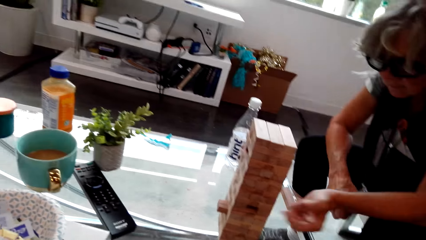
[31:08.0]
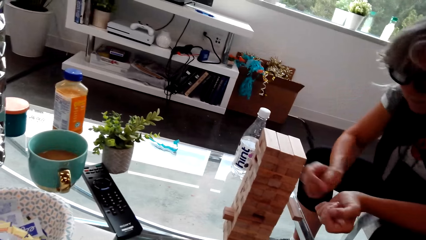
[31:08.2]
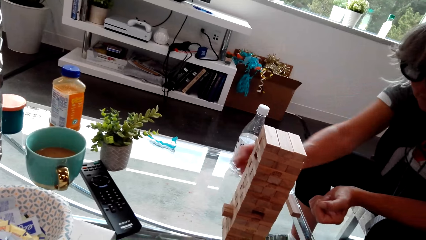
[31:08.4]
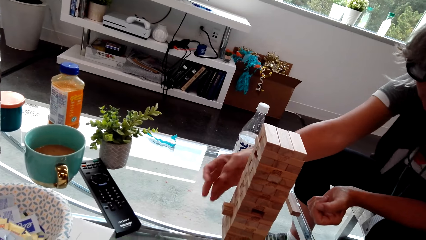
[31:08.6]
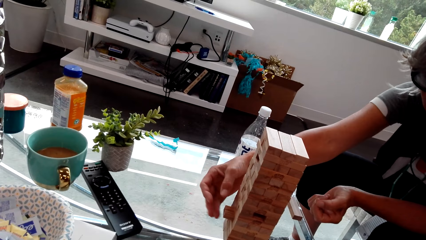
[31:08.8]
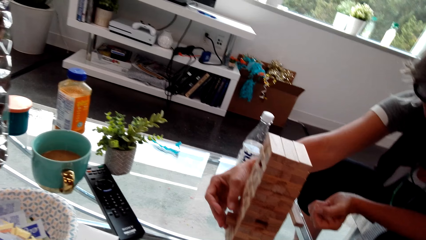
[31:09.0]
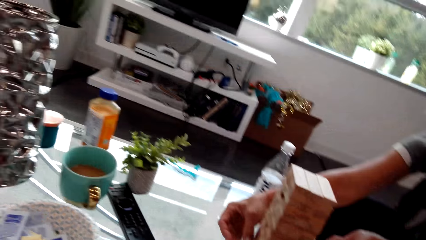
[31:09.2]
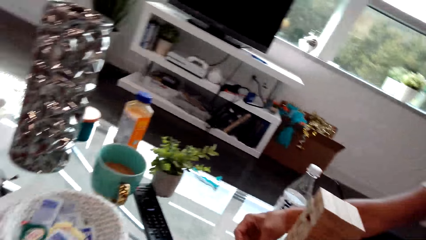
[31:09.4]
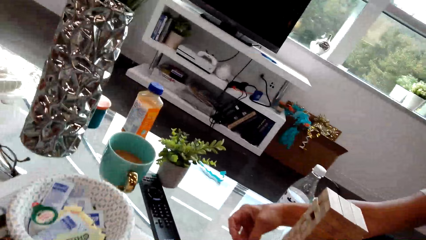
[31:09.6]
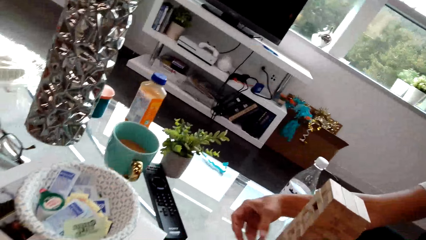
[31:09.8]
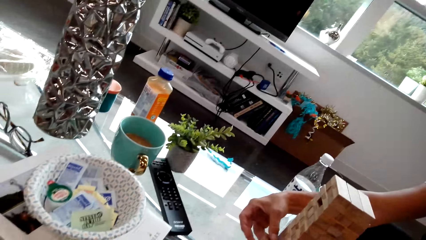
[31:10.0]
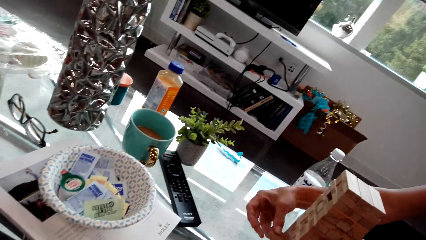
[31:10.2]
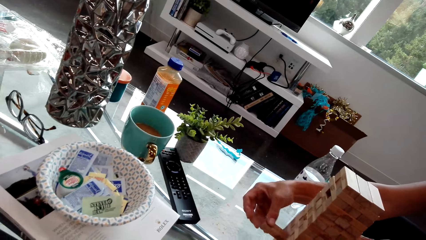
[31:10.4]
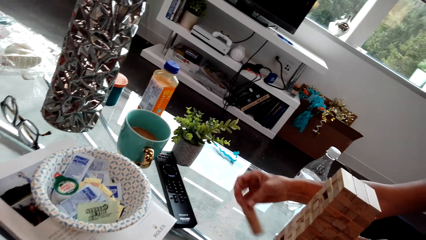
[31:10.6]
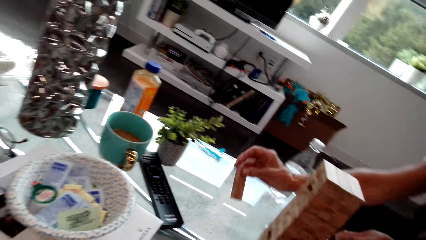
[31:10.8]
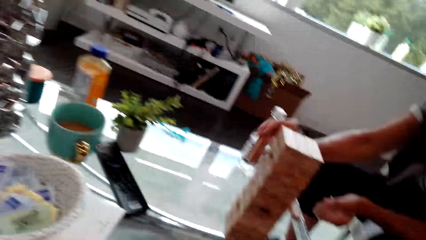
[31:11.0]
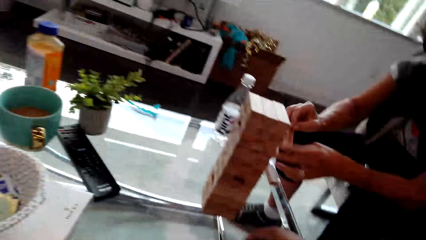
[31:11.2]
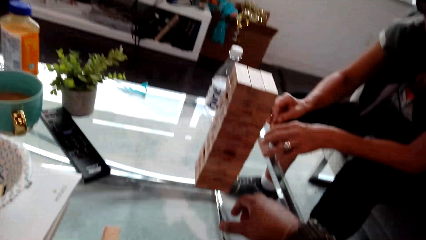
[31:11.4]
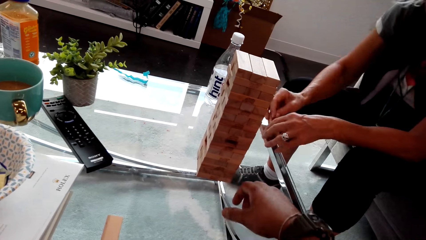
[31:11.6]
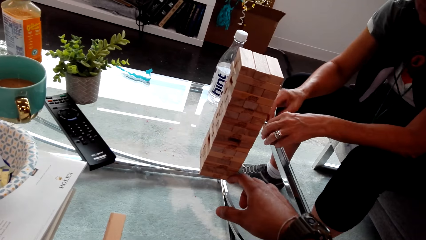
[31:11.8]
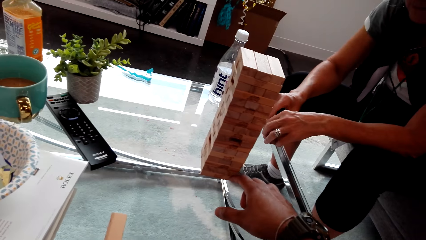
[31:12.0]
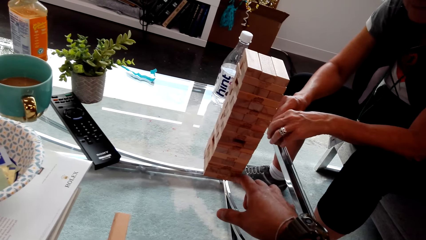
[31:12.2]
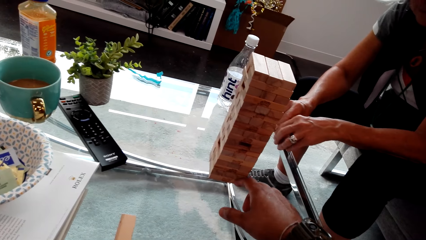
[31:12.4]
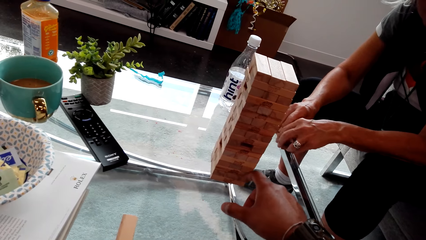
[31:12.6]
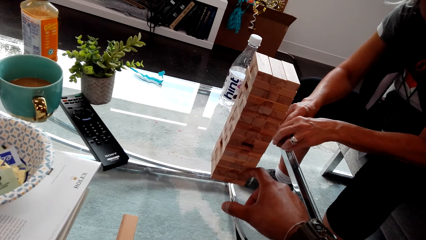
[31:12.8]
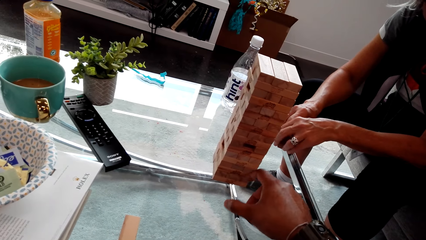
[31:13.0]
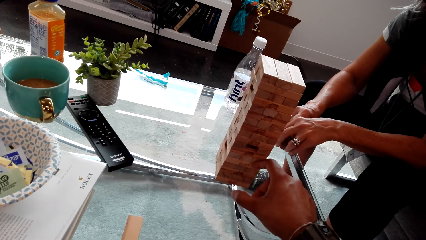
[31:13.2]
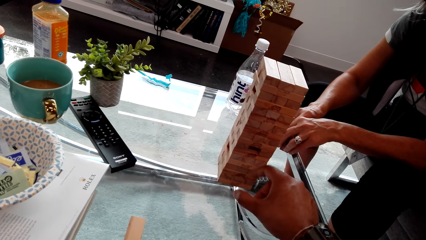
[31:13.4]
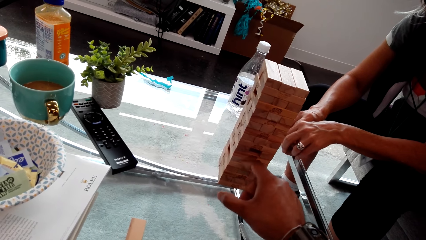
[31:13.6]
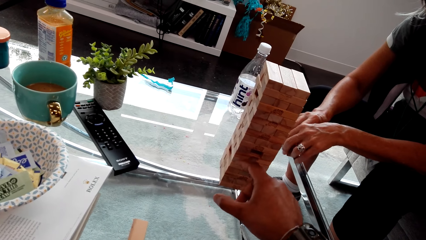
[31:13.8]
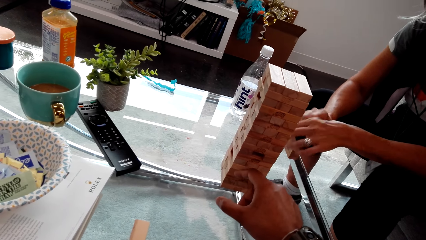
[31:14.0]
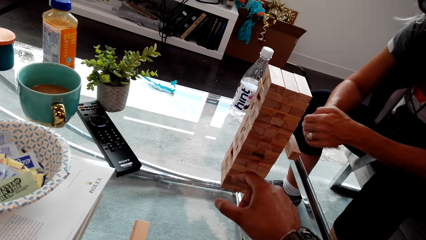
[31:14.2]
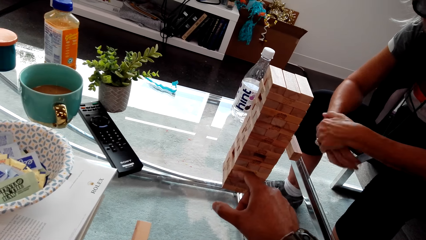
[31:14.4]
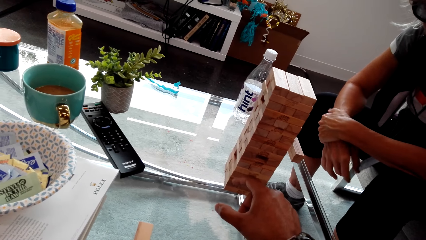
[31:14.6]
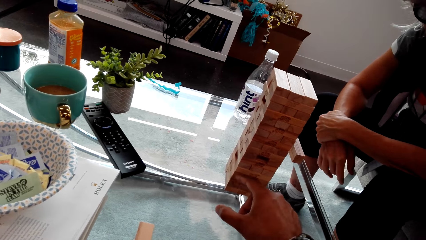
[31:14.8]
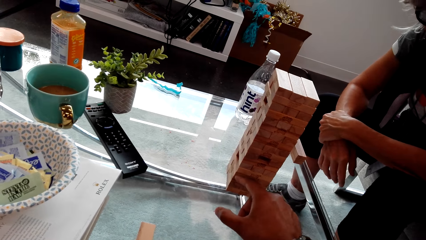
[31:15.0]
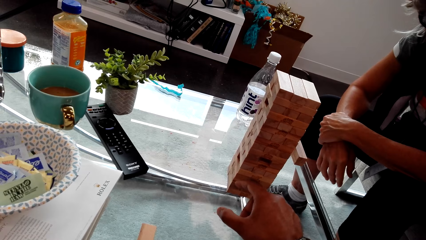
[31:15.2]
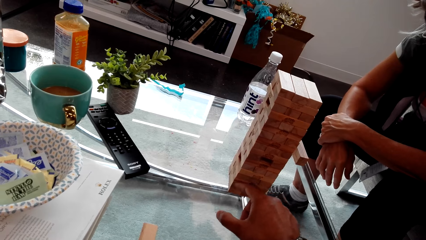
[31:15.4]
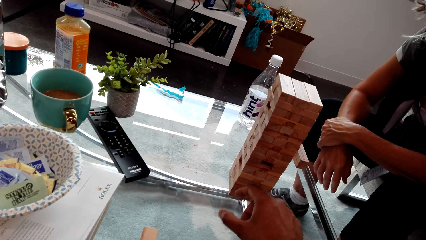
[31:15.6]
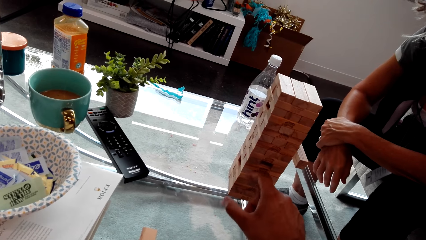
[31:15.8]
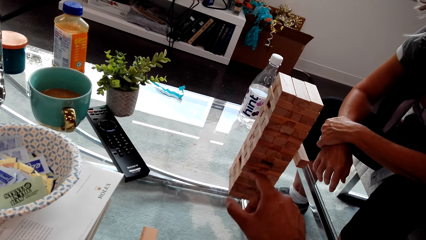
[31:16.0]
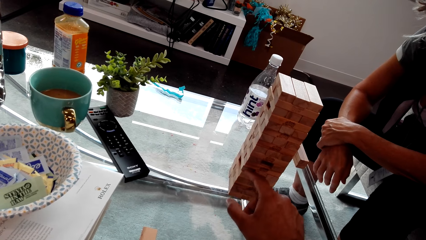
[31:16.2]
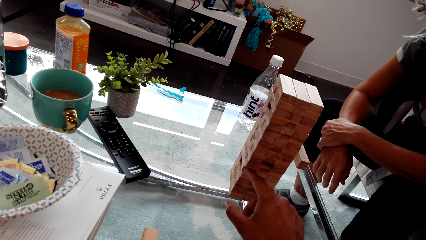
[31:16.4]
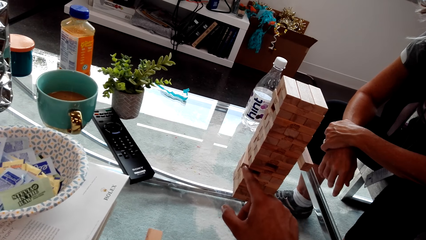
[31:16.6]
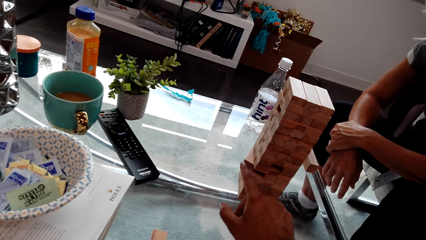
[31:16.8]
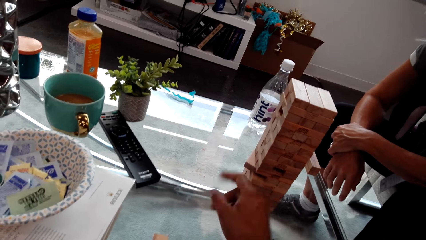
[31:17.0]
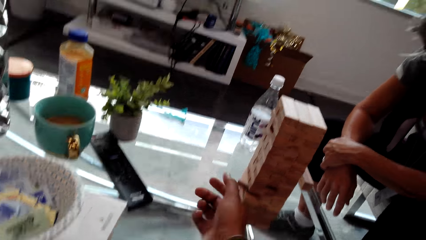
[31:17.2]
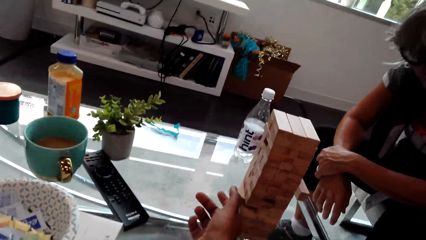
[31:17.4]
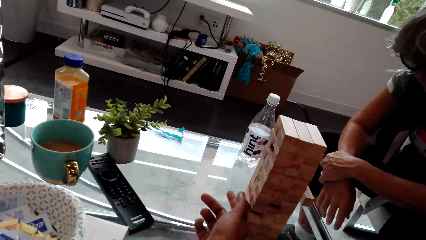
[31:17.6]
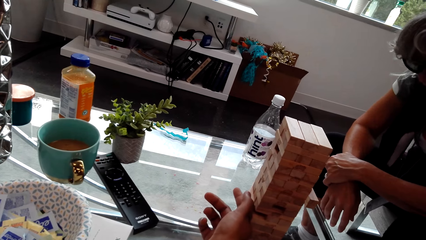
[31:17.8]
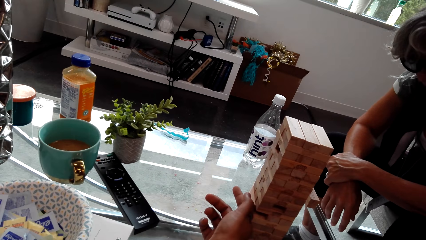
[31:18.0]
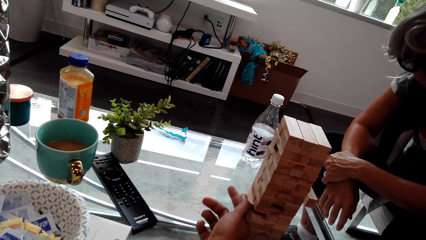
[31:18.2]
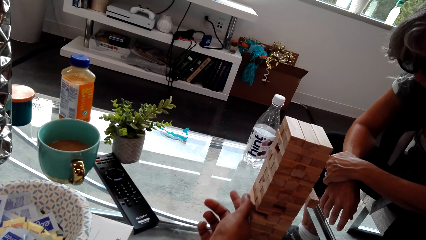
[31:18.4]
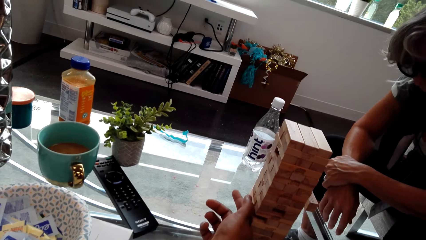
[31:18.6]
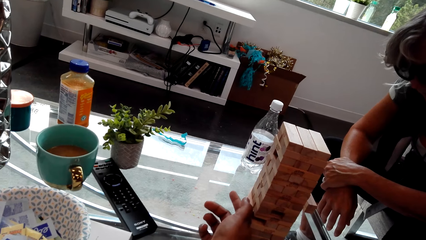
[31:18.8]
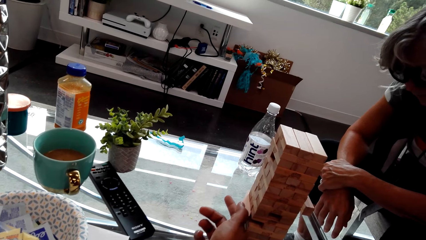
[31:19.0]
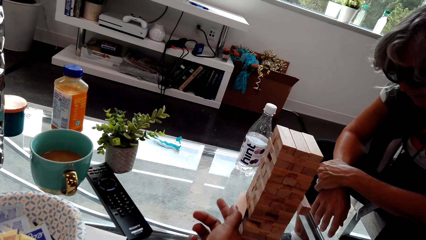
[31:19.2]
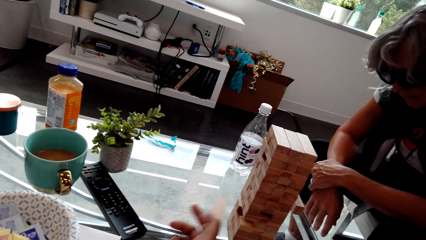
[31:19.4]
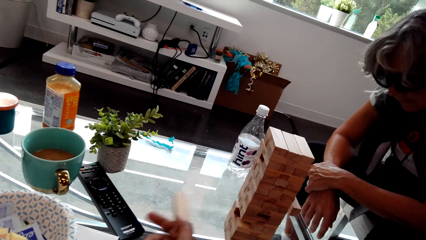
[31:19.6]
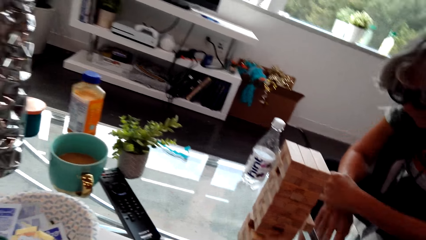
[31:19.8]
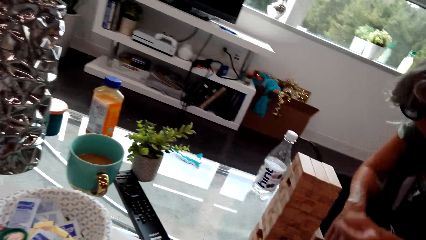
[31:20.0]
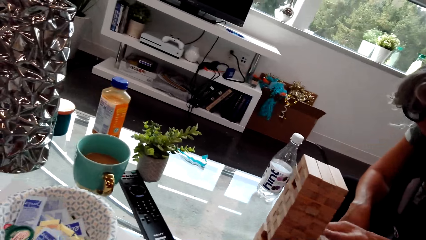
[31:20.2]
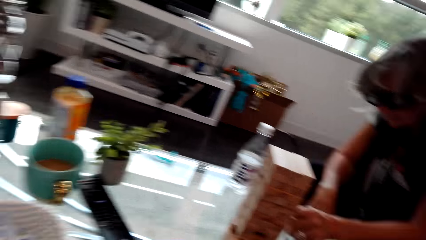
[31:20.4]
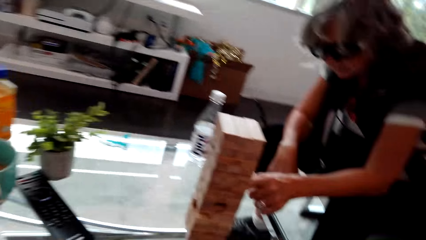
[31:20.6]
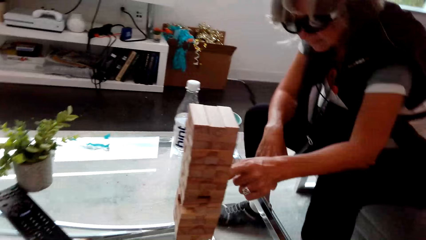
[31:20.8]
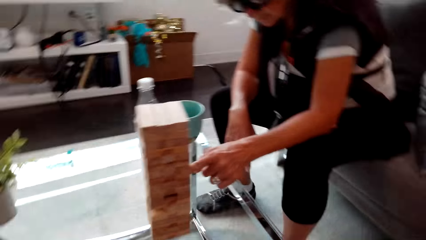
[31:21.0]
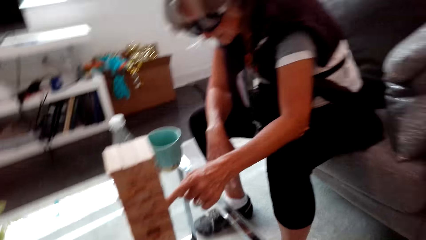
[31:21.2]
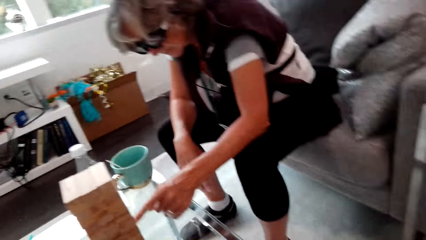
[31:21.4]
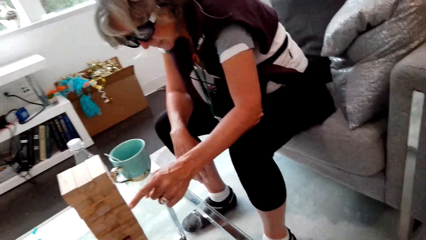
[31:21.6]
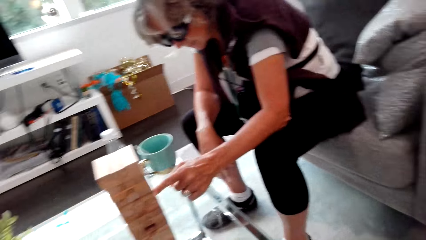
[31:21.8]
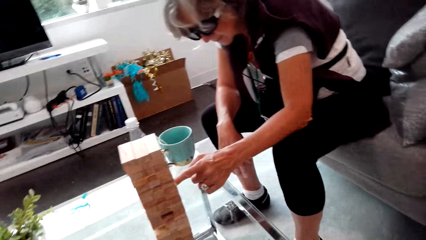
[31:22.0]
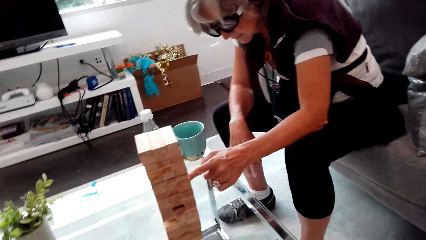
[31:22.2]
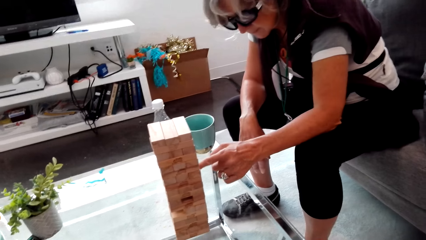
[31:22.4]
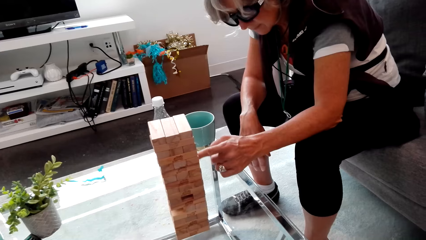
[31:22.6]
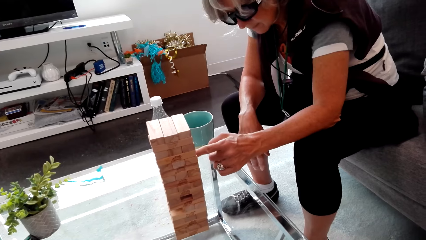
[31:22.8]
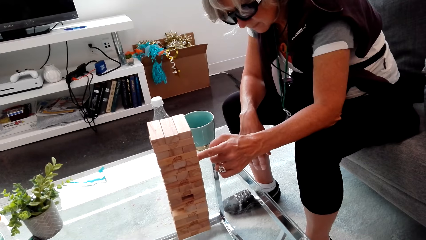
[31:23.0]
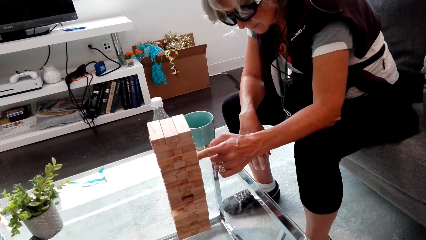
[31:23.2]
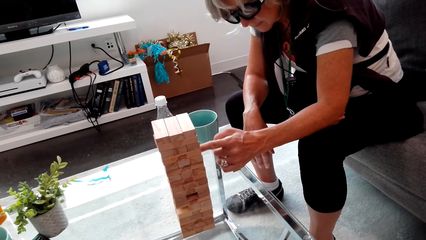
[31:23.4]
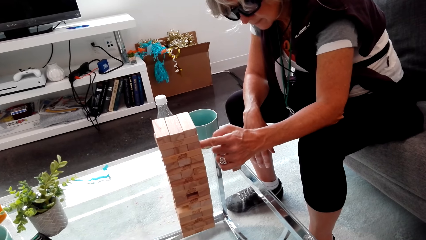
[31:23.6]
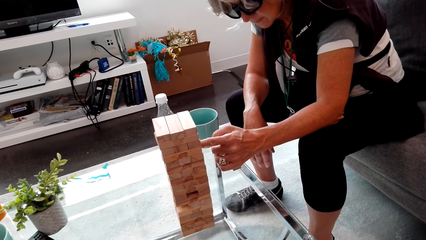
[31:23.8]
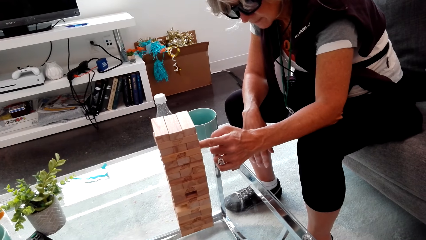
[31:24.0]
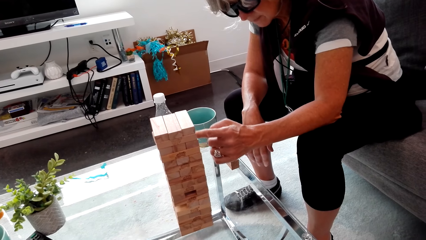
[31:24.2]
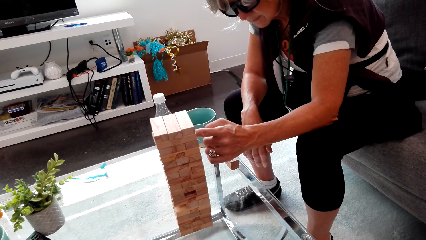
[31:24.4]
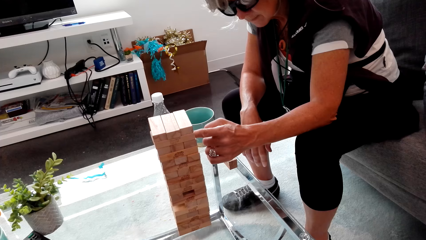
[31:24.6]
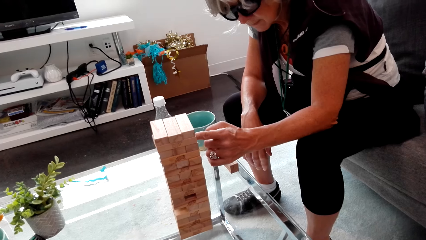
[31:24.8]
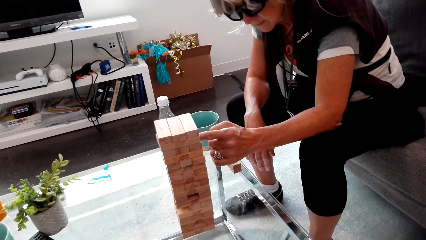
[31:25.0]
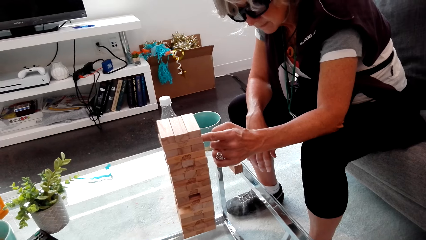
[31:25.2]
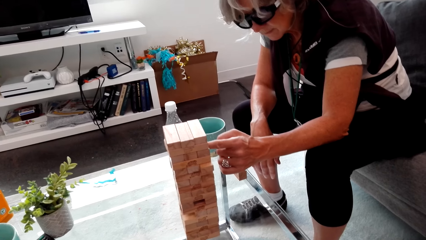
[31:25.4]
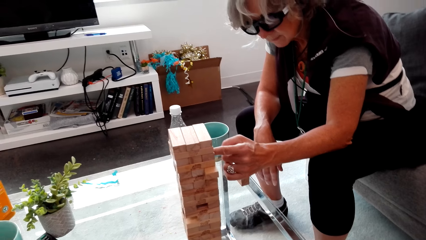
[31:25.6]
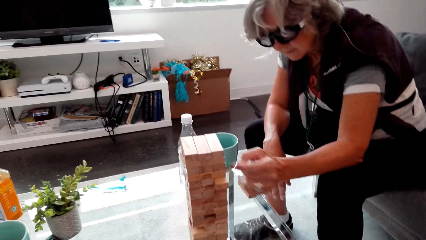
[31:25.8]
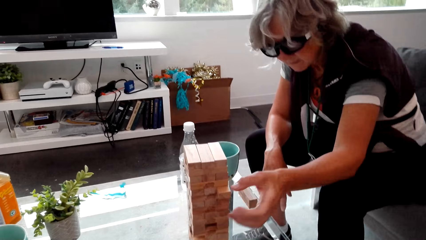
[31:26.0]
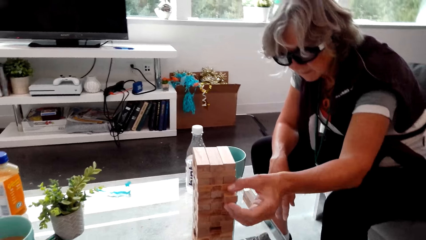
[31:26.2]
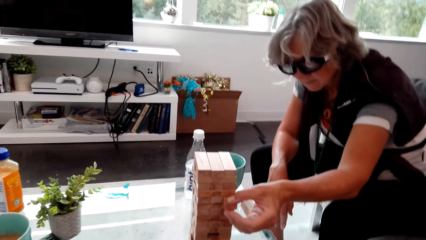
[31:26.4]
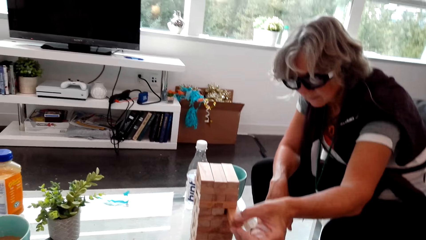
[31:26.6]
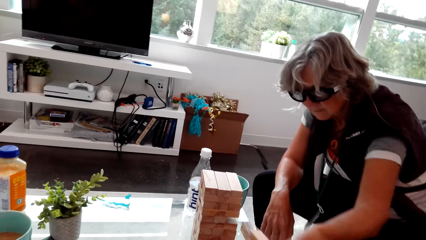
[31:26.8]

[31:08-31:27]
A lady pulls out the block from the pile and puts down the block on the table. The camera wearer stretches out the hand to the pile. They play a jenga game. They push out a block in the pile. They pull out the block from the pile. They put aside the block. The lady stretches out the hand to the pile. The lady plays the jenga game. The lady removes a block from the pile.
